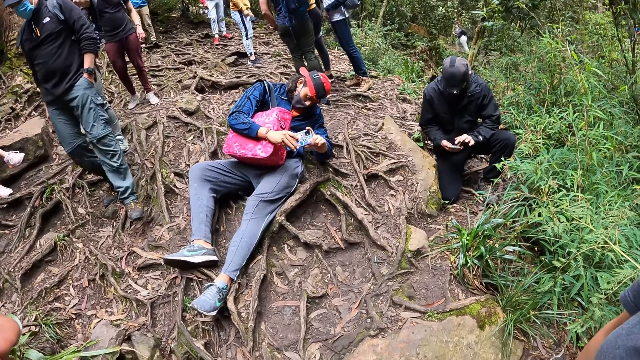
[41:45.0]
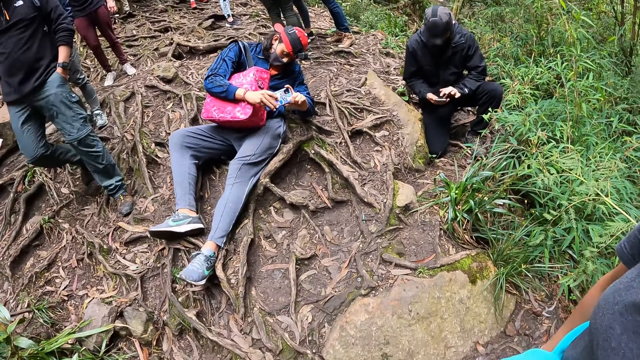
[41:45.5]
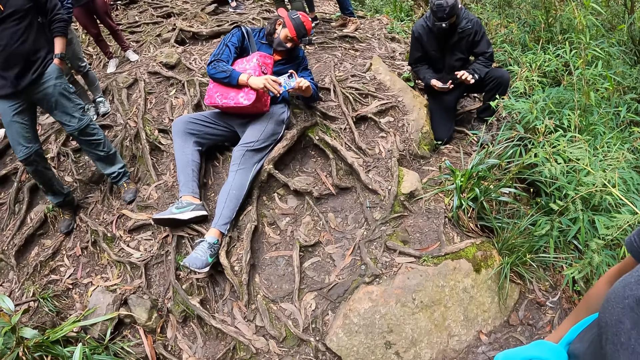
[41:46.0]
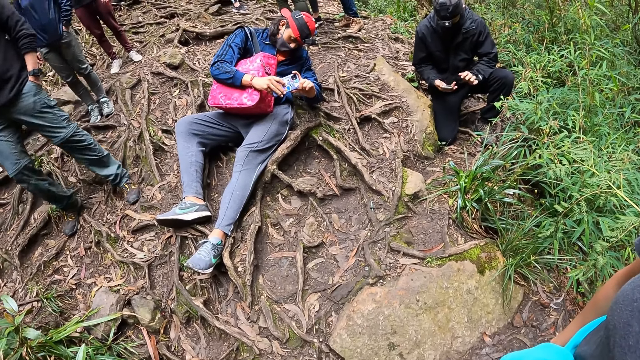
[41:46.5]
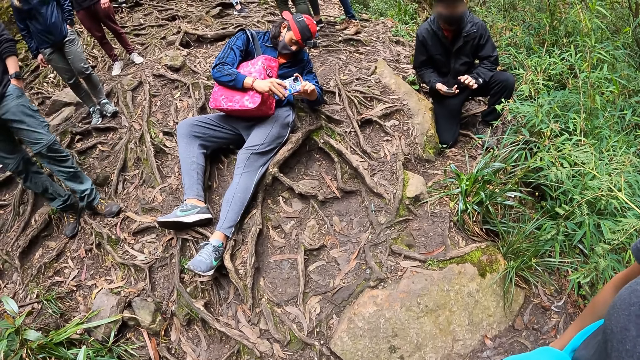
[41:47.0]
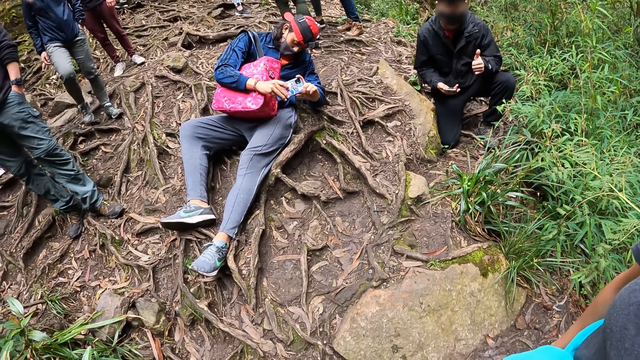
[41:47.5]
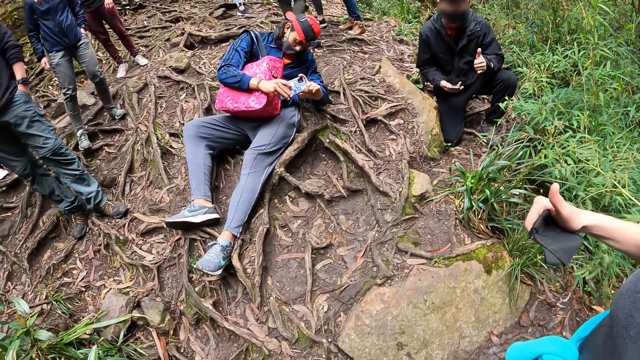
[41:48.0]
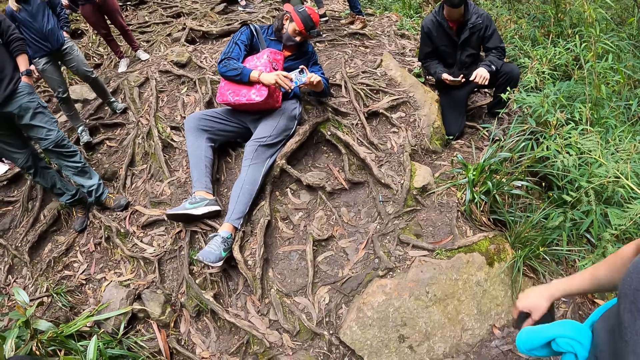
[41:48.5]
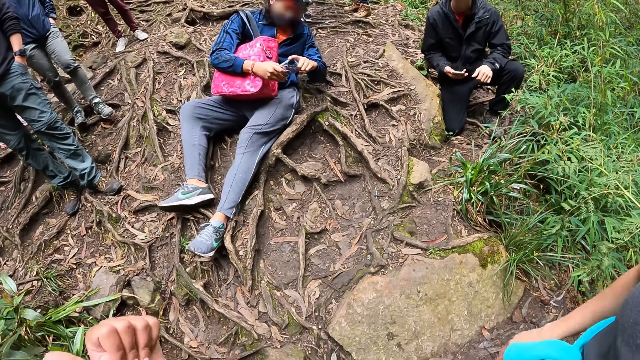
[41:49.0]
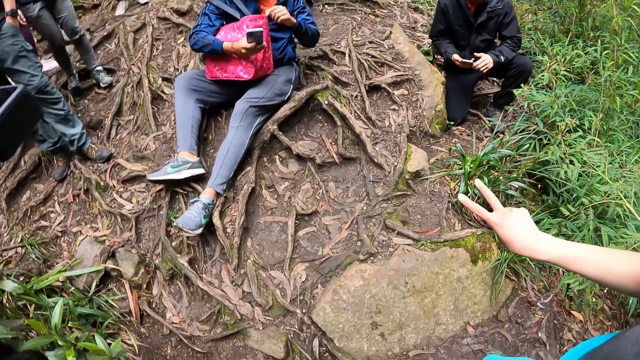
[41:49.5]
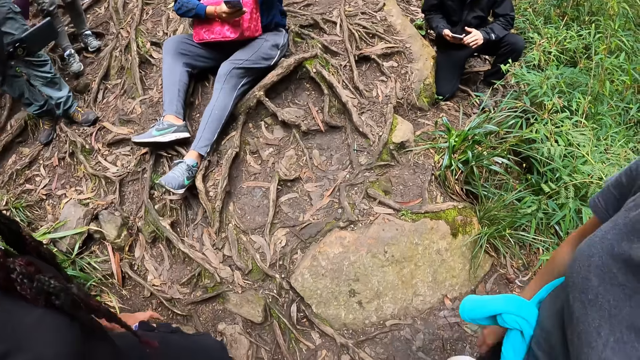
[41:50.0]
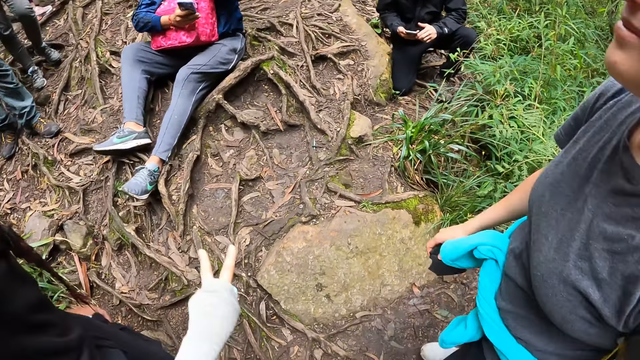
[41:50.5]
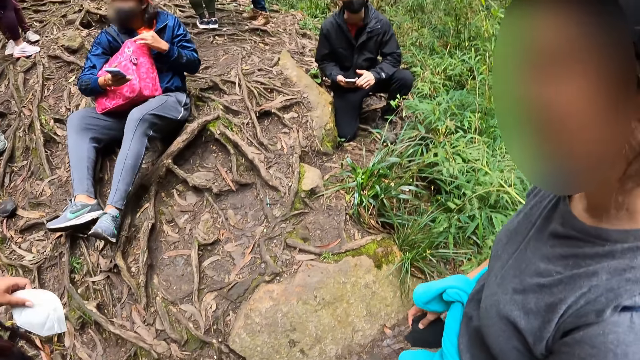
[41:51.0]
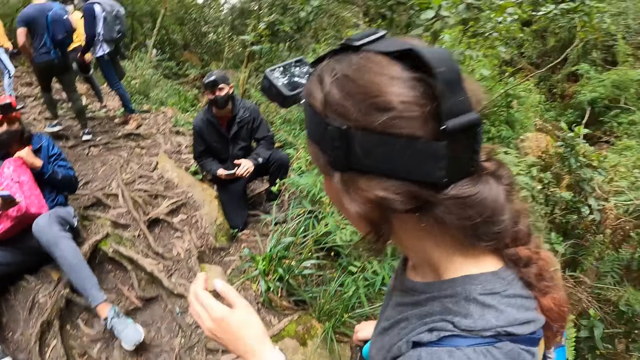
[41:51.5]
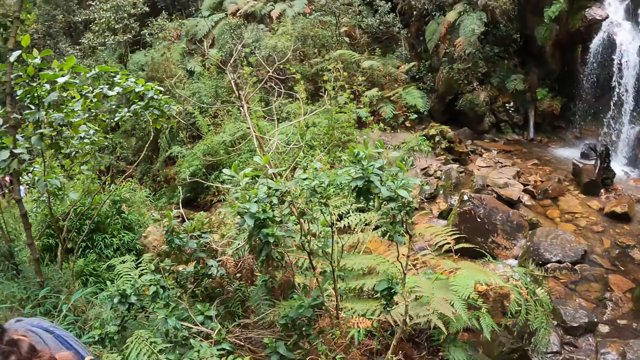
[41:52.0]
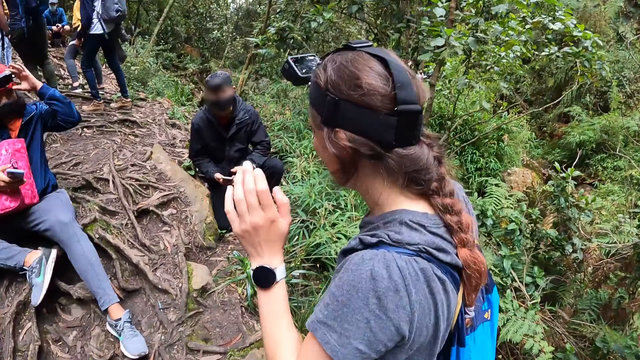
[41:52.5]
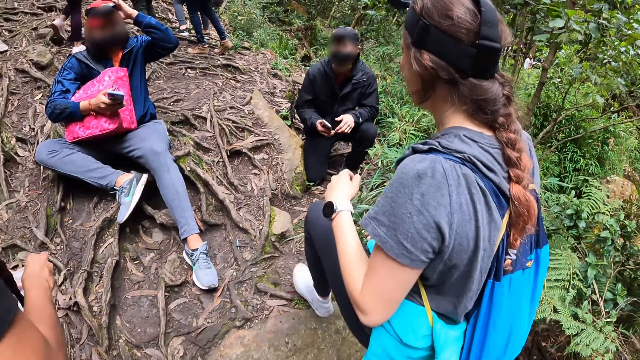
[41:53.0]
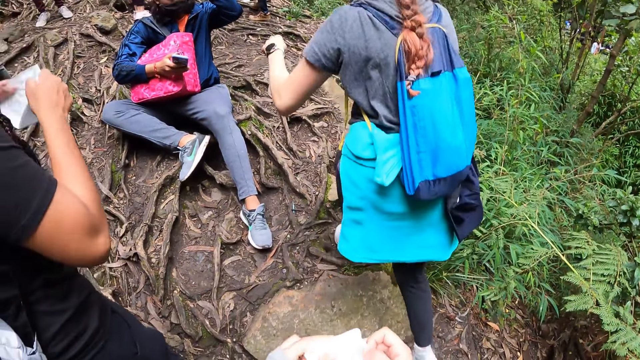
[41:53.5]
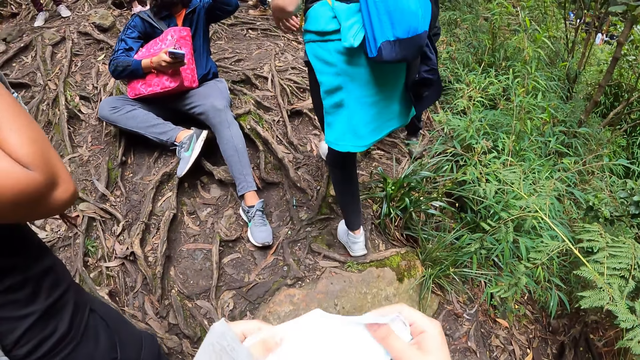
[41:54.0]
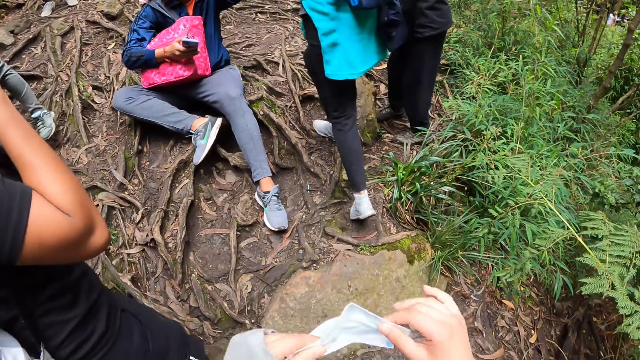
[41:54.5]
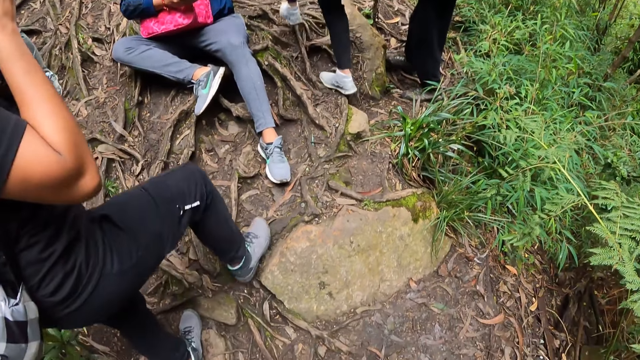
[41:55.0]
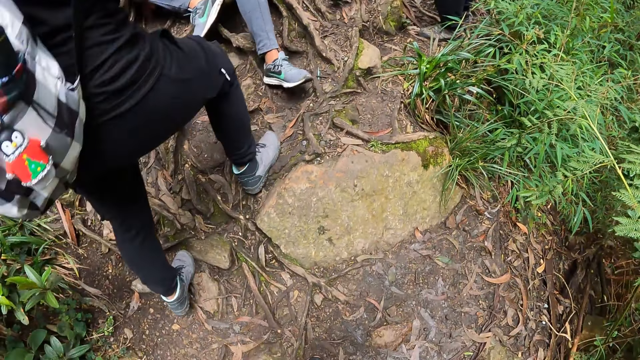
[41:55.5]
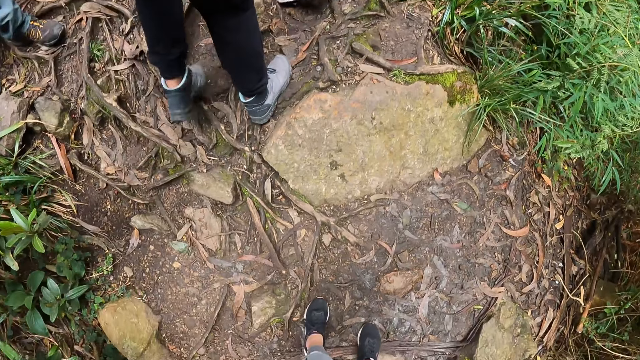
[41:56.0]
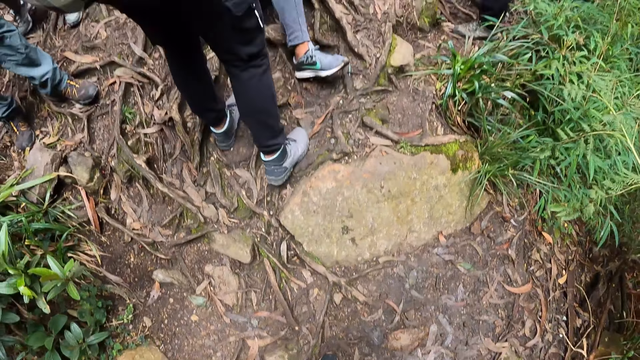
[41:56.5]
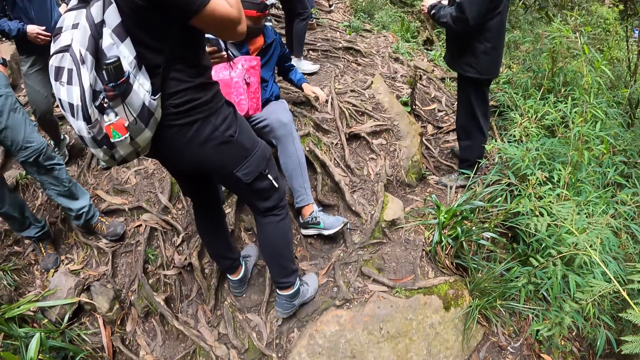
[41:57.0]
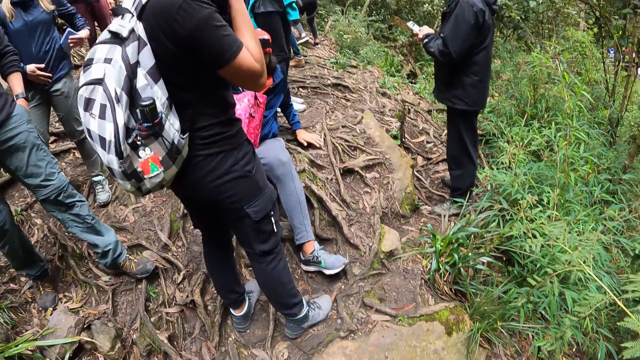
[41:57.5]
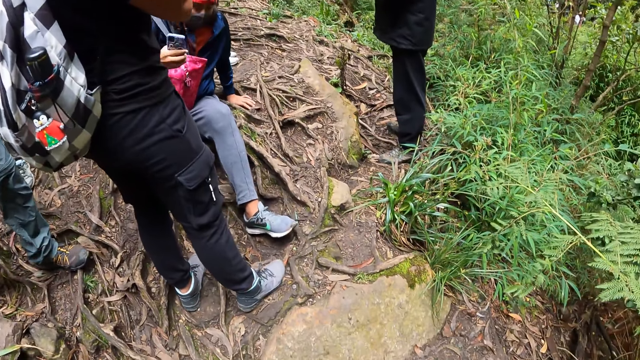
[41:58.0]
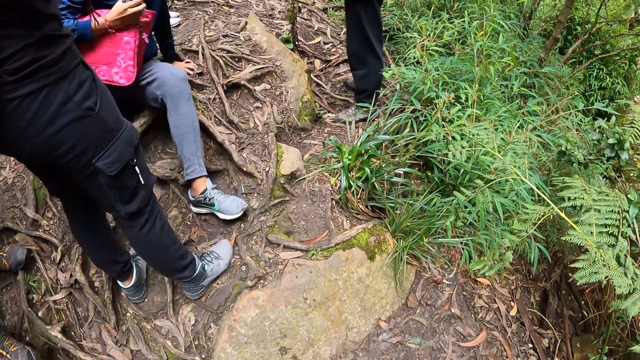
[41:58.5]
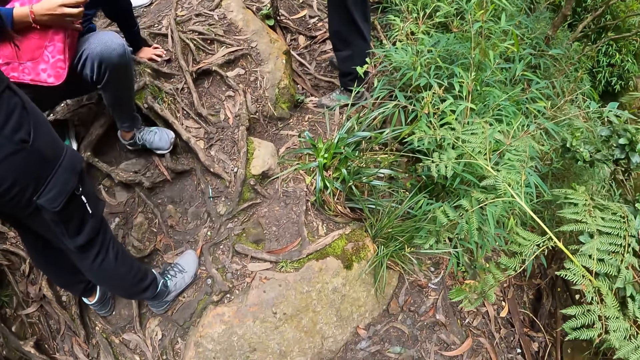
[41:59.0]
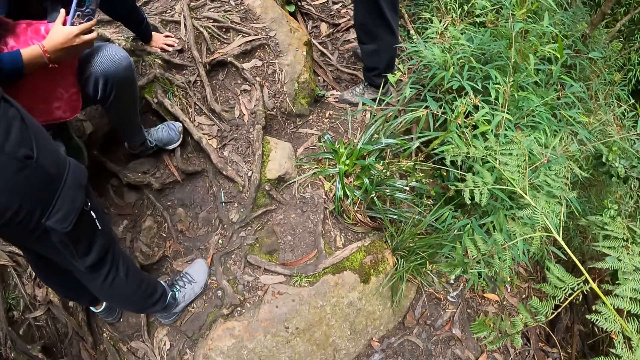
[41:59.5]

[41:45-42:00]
A man makes a hand gesture with his left hand. A woman makes a hand gesture with her right hand. The camera wearer makes a hand gesture with her left hand. The woman makes a hand gesture with her right hand. The camera wearer makes a hand gesture with her left hand. The woman holds the camera on her head with her left hand. Another man adjusts a camera on his head with his left hand. Another woman puts on the mask in her hands. The camera wearer spreads open a nose mask in her hands. The first man operates the phone in his hands.

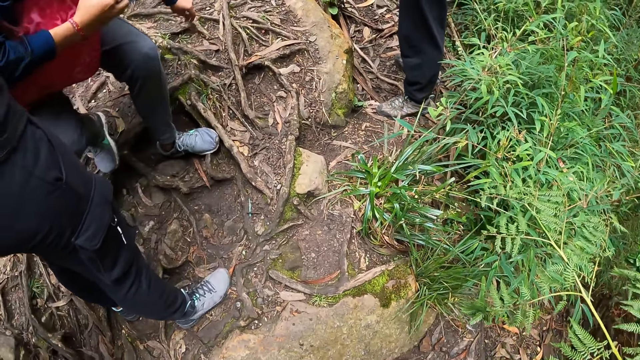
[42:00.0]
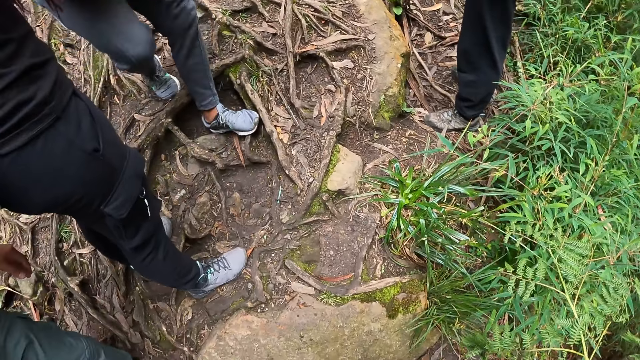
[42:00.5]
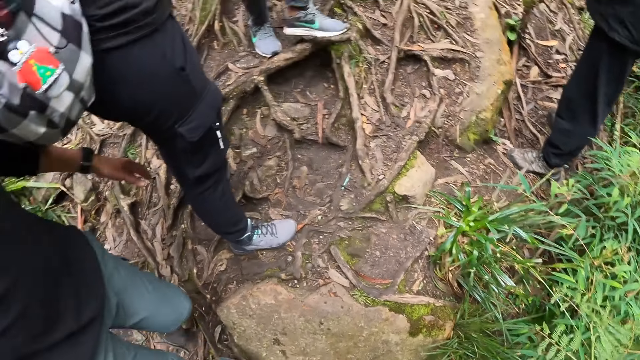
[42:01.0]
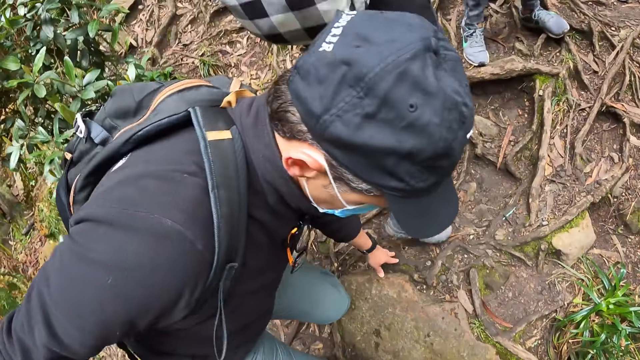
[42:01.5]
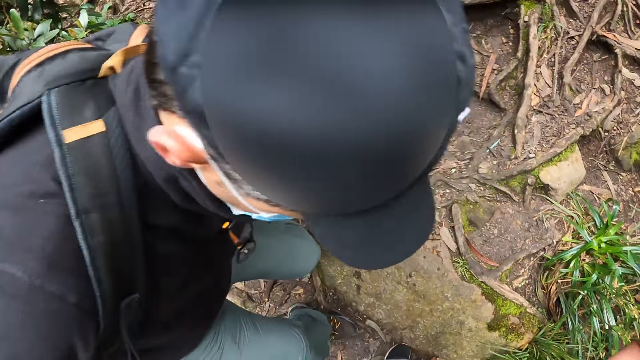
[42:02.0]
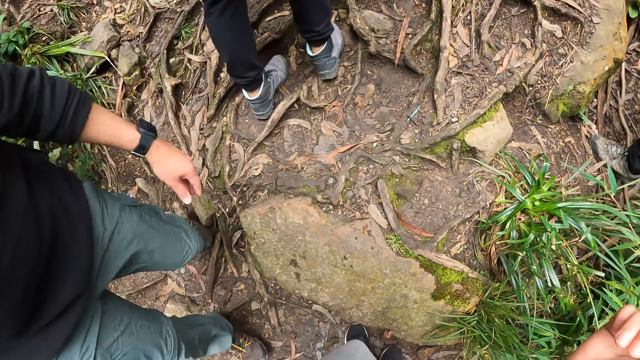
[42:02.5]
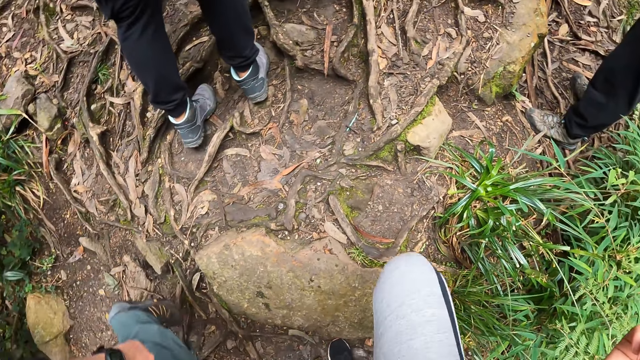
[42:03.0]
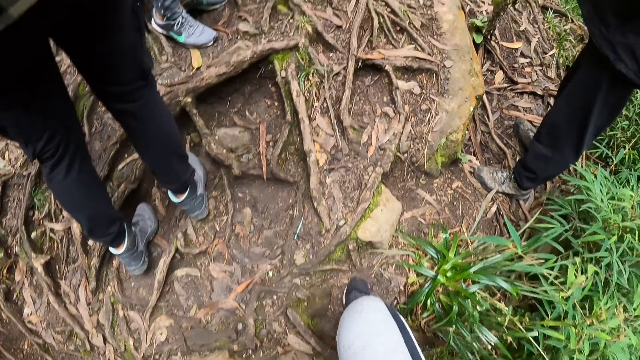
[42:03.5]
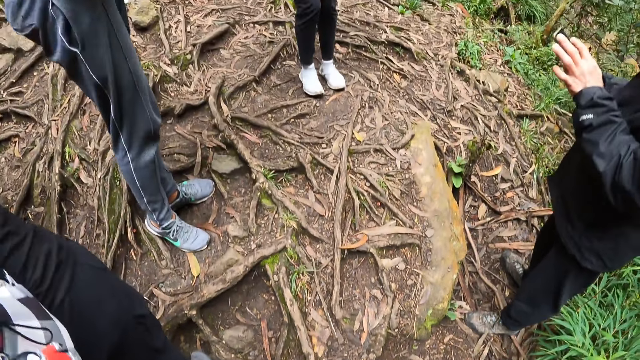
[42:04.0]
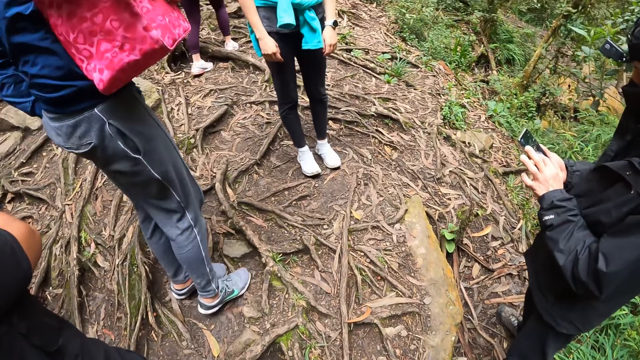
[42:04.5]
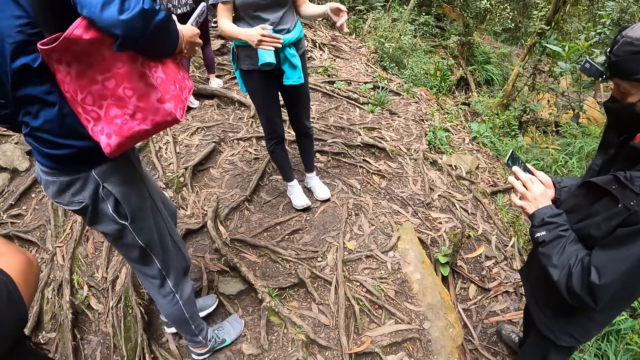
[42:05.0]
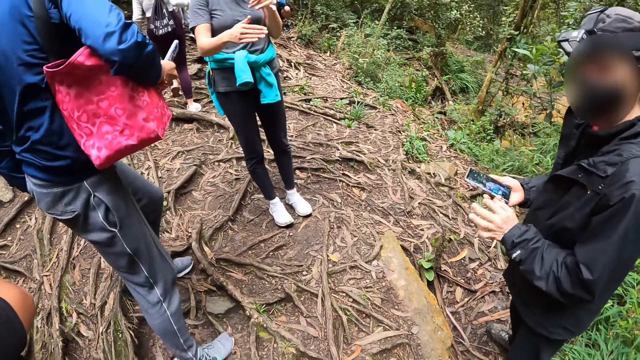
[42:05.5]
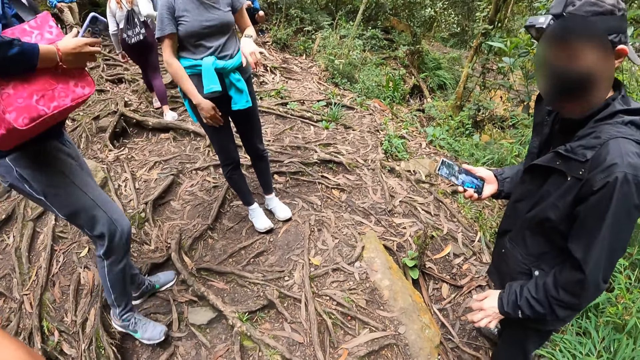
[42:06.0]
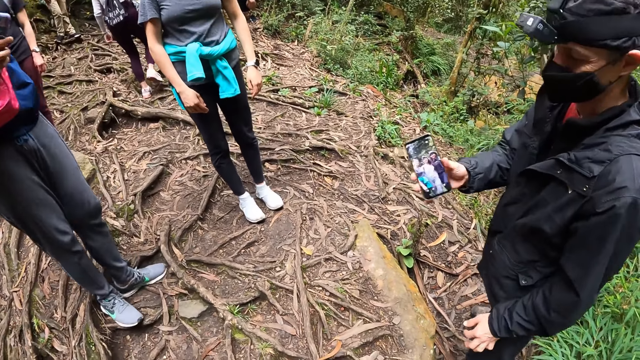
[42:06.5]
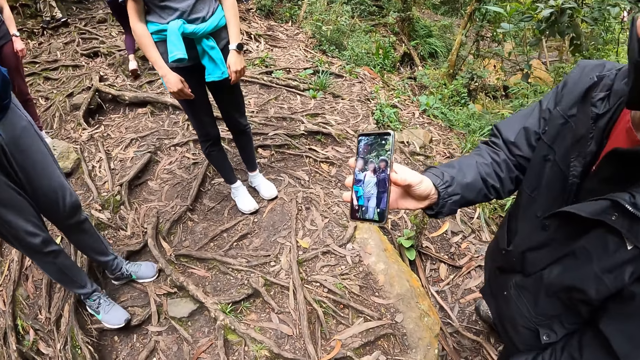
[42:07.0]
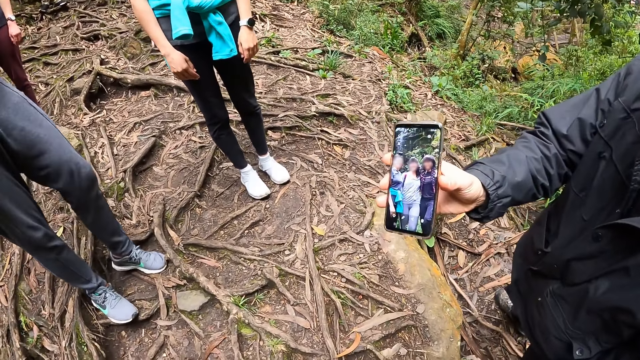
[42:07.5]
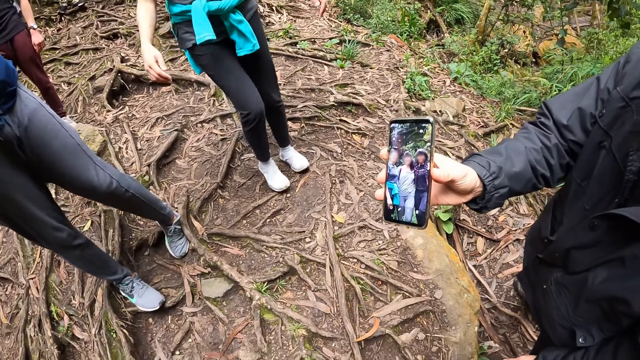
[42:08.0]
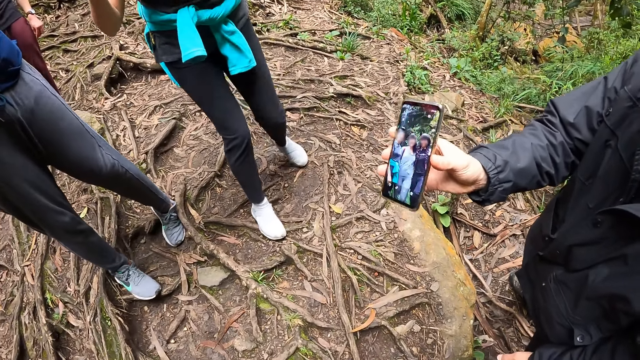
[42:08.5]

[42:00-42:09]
The camera wearer climbs up a hill. A woman makes hand gestures with her hands. A man shows the camera wearer the picture on the phone in his right hand. Another man dusts his pants with his left hand.
